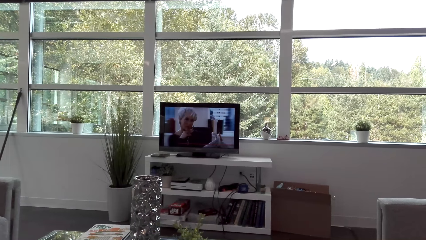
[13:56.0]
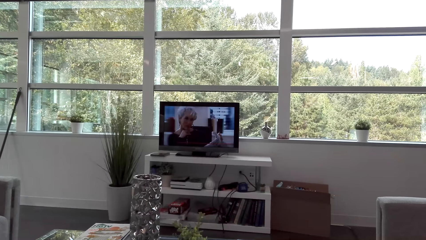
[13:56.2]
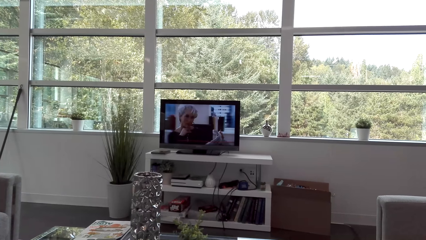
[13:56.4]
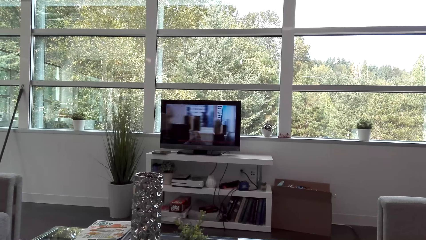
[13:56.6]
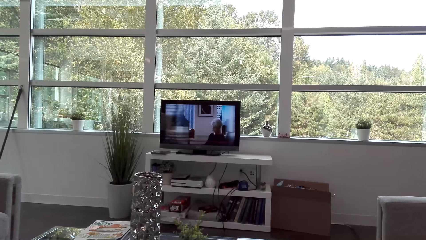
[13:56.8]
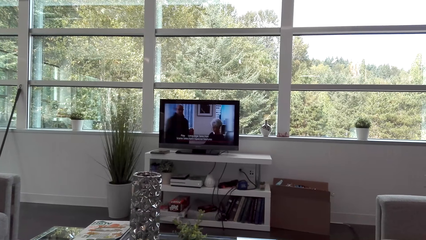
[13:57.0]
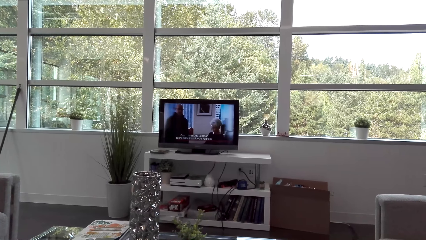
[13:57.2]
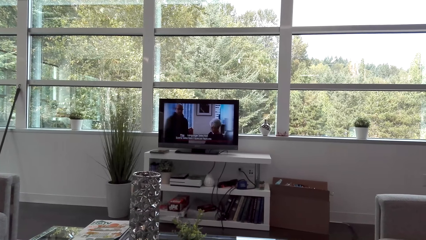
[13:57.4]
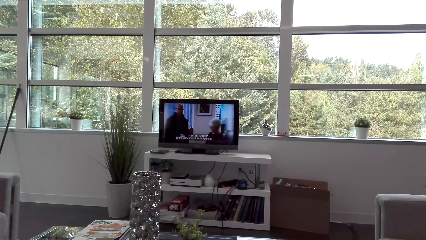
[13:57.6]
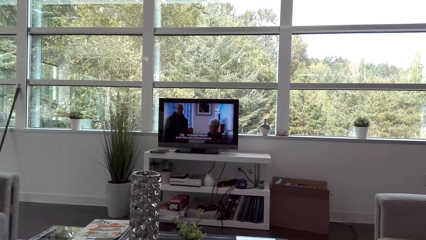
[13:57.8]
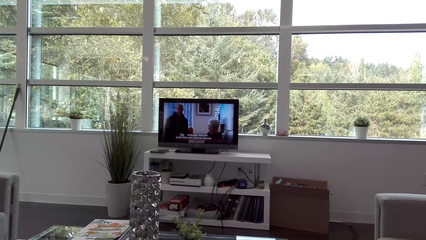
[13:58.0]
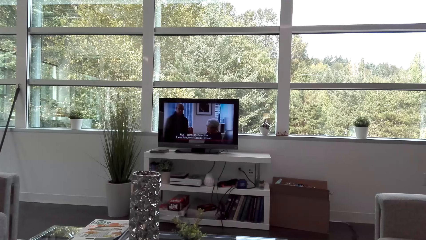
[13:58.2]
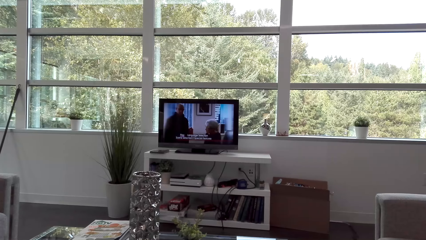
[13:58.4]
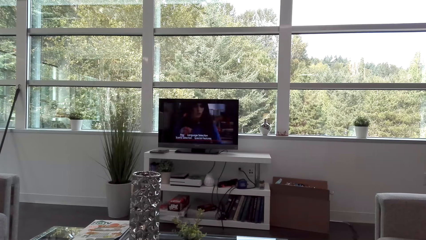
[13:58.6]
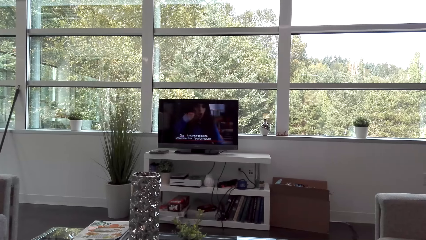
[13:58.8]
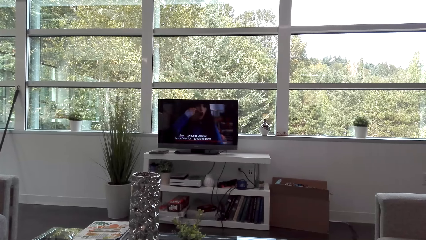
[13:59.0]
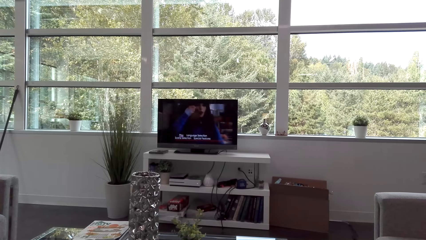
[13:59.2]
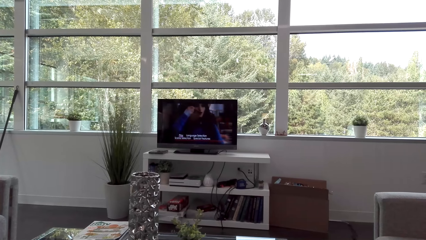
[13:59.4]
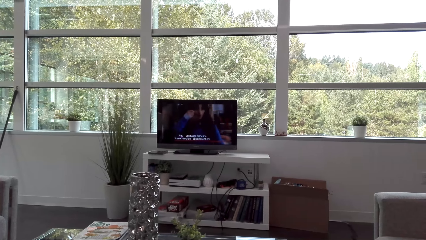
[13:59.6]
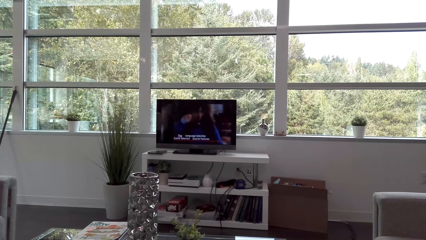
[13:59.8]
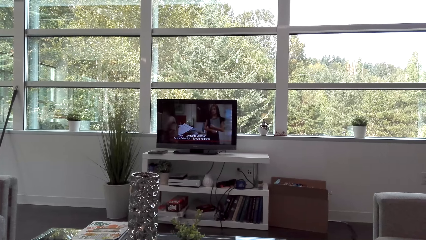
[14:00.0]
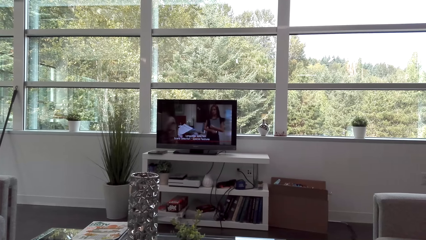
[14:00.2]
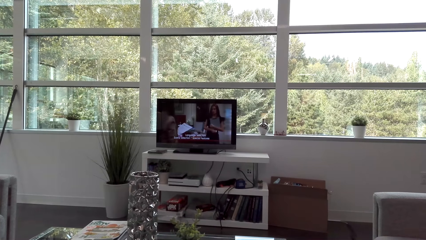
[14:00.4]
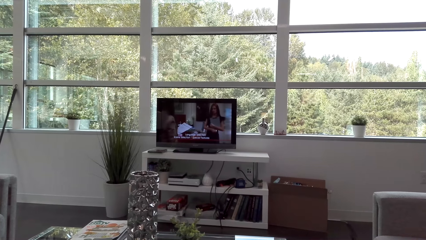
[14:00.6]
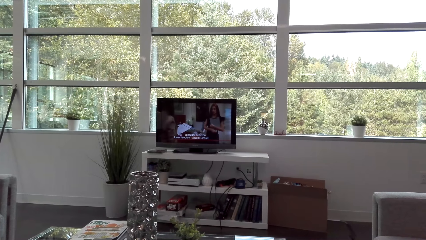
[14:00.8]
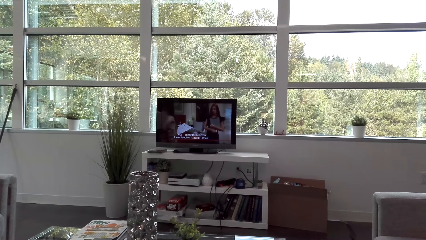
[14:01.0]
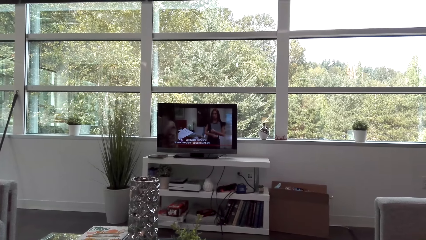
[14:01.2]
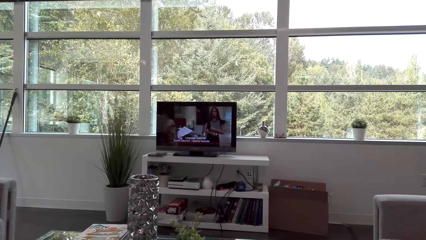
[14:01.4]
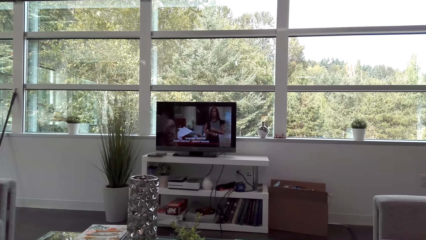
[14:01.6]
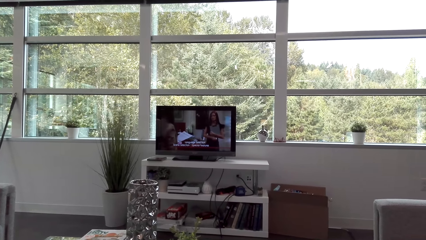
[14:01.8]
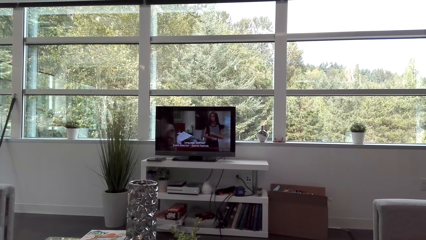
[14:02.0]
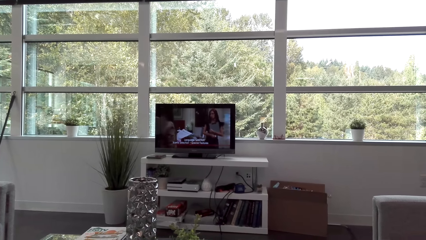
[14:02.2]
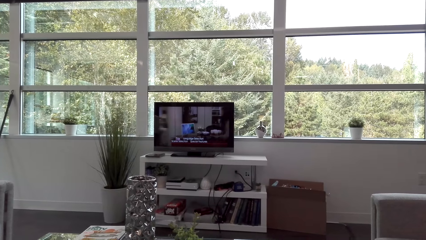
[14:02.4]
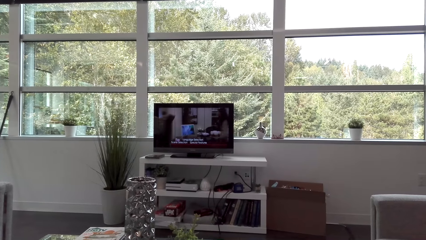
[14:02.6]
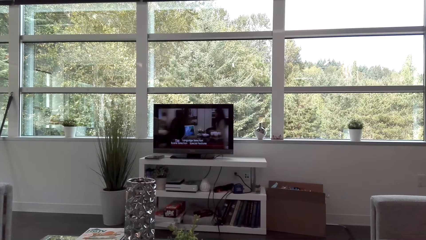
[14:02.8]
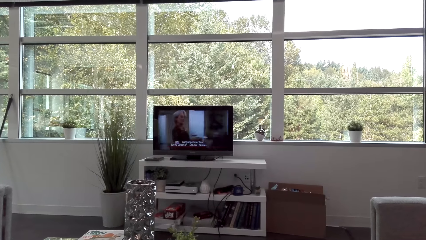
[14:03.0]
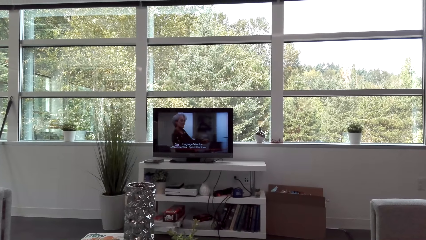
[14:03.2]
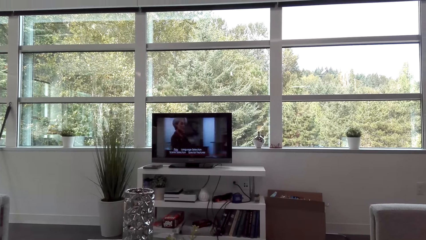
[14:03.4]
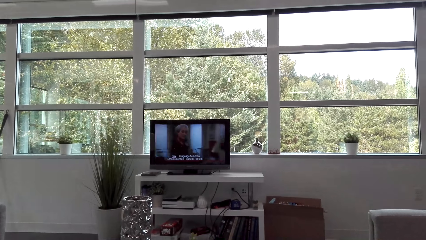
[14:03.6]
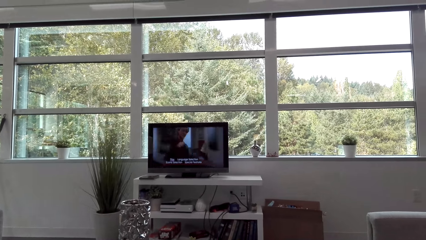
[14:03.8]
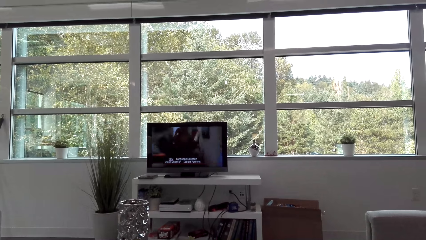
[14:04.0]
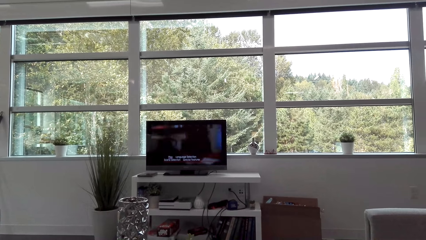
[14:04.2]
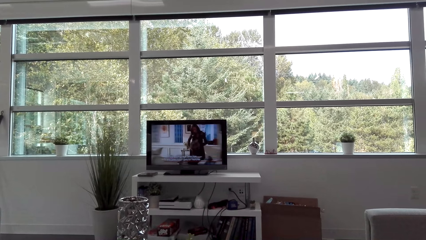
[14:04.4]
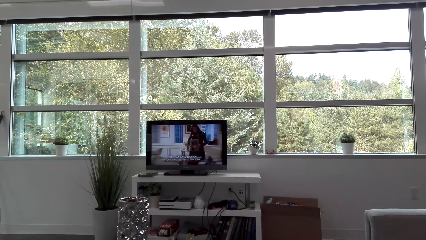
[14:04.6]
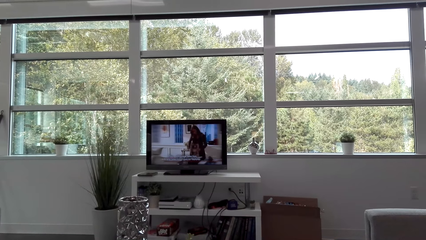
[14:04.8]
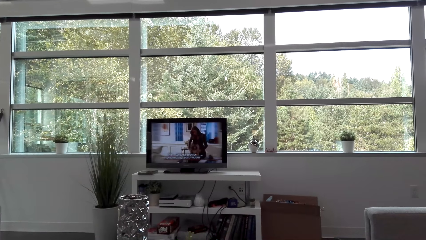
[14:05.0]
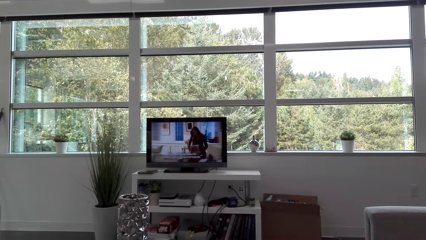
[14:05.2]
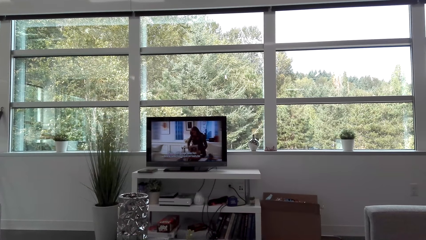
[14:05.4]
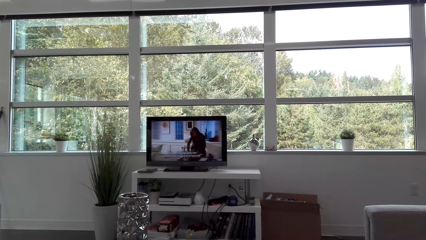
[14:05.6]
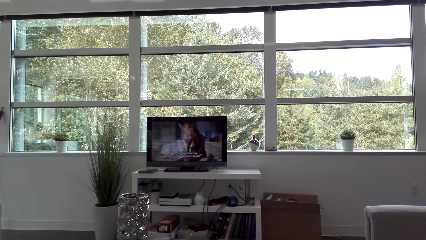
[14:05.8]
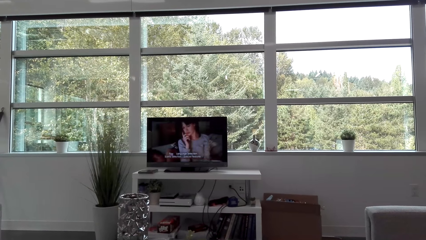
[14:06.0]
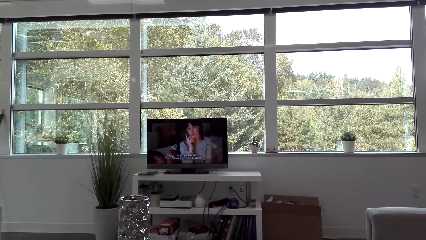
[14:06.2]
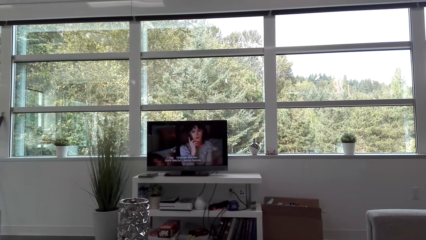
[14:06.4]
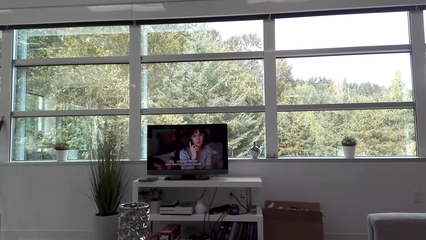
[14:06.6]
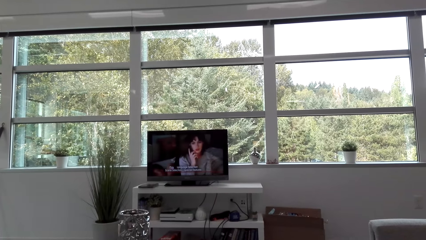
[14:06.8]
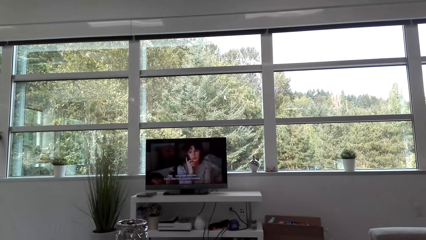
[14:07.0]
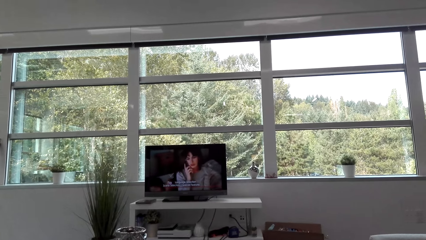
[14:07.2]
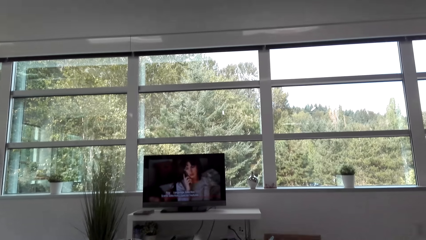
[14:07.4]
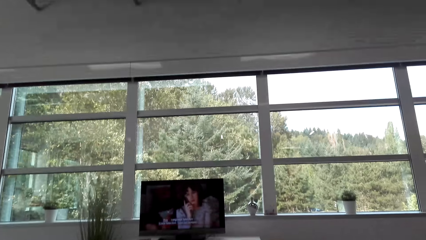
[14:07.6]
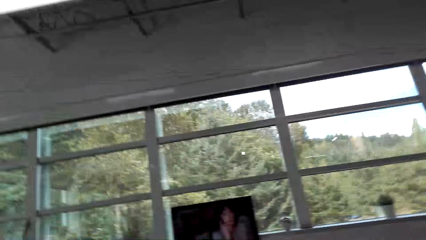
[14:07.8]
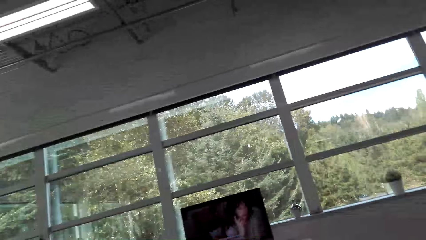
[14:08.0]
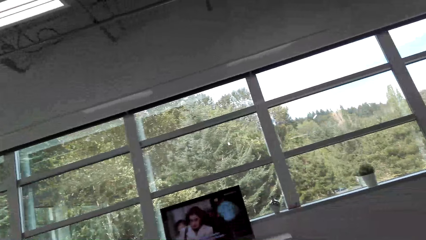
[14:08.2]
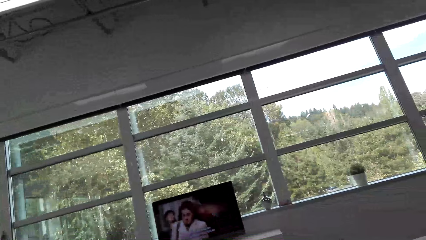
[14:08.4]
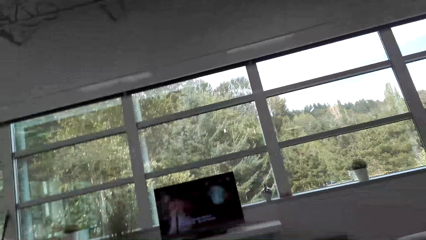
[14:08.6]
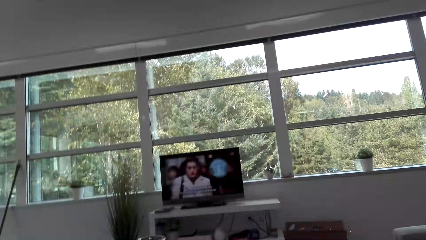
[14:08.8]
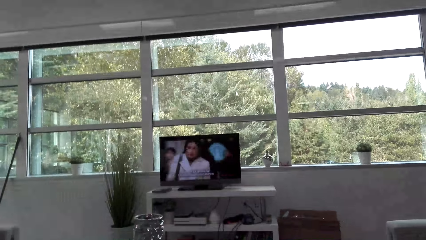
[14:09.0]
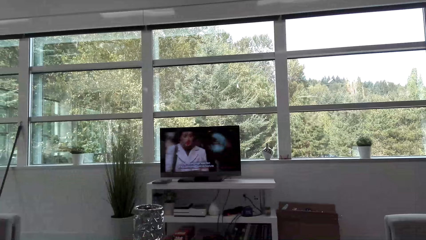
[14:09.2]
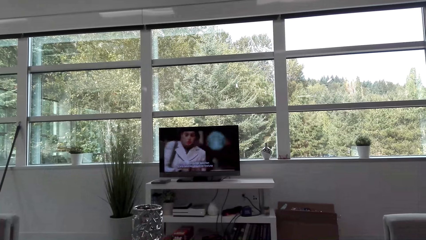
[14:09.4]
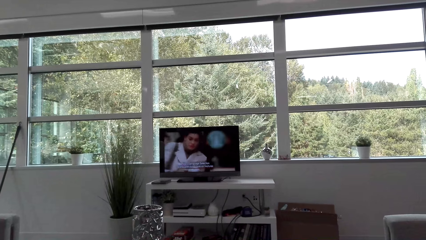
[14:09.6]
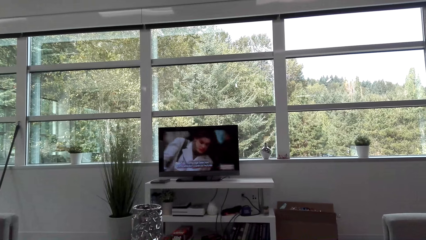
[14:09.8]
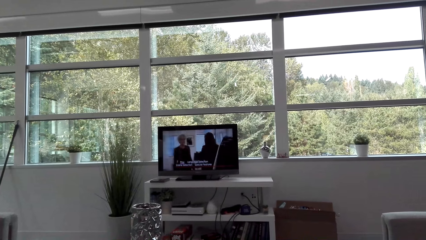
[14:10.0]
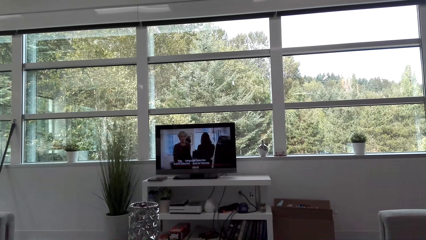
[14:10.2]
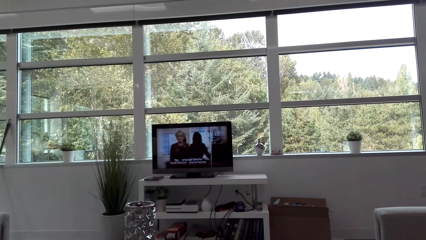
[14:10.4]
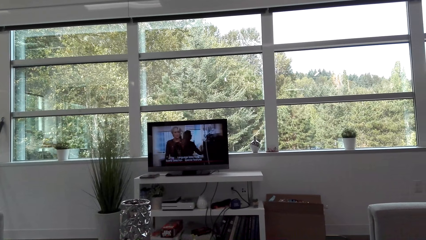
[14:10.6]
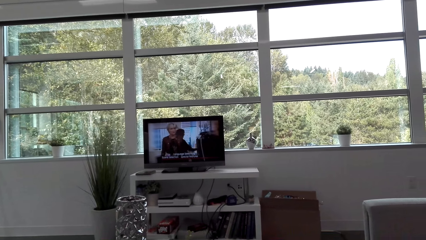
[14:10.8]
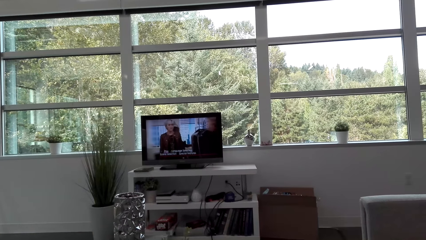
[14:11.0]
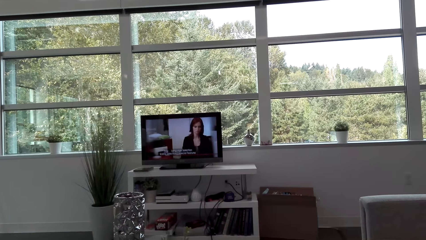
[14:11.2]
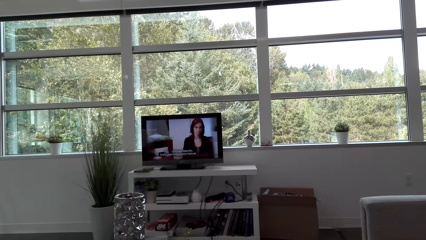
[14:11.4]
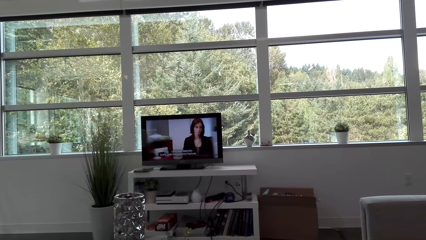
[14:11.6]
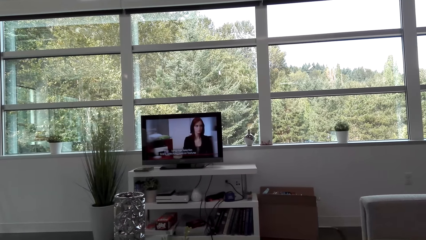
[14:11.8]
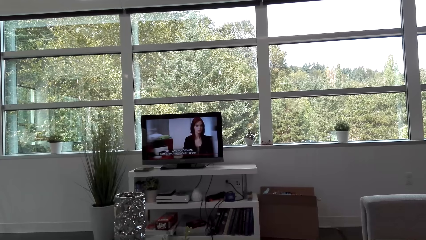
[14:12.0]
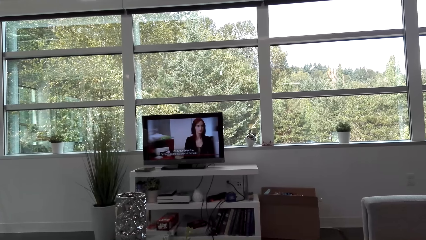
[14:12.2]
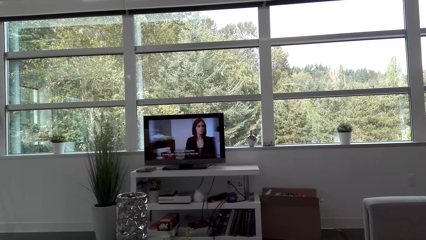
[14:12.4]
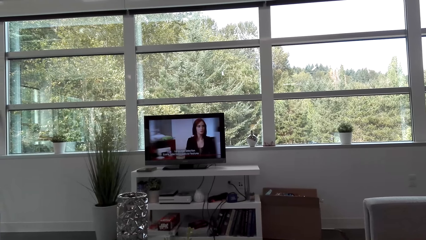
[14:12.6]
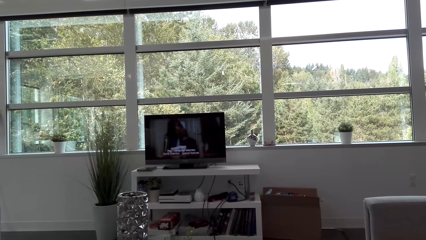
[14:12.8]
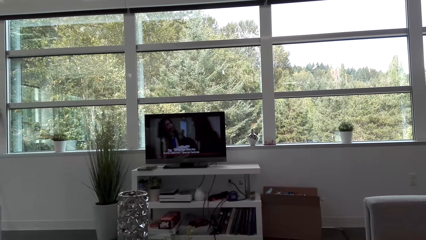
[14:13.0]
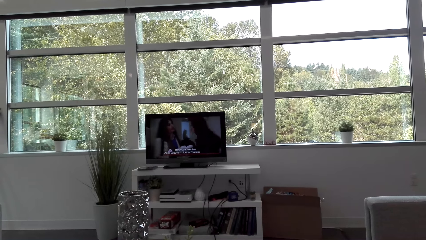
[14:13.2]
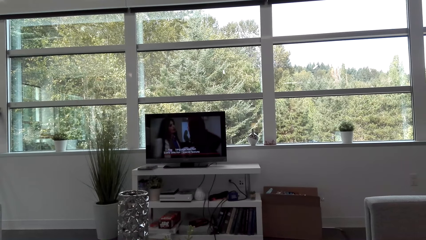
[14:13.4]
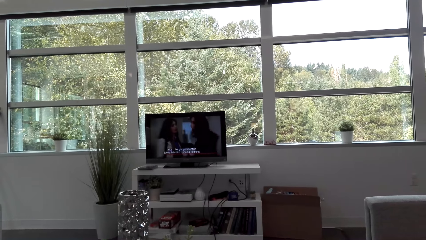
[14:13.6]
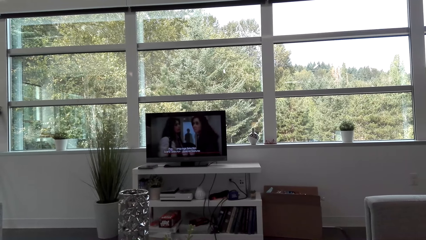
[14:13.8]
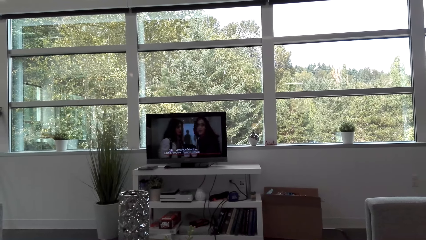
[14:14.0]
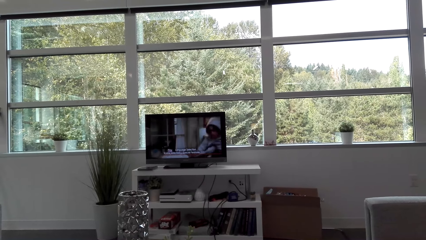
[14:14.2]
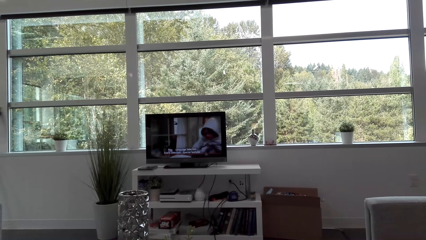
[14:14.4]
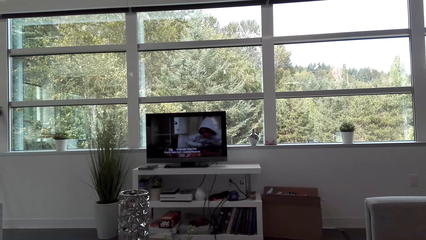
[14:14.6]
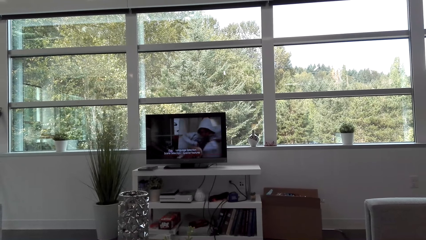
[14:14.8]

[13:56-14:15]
The camera wearer looks around. They watch the television.
